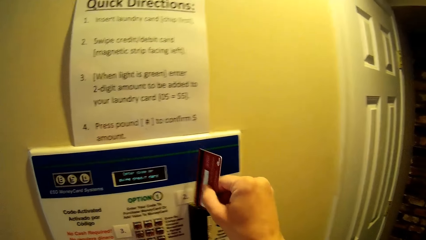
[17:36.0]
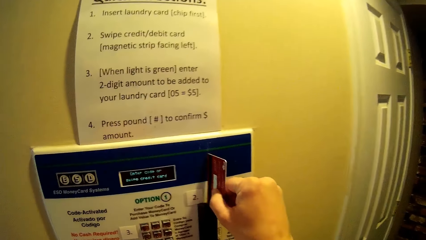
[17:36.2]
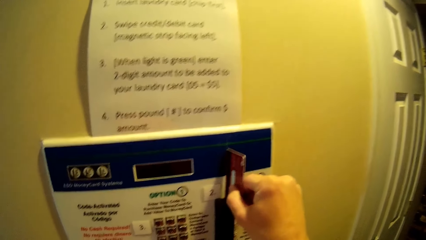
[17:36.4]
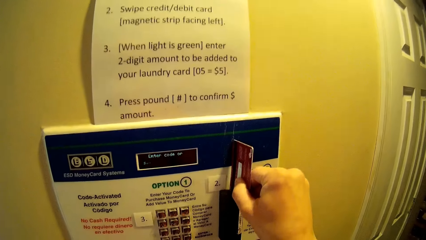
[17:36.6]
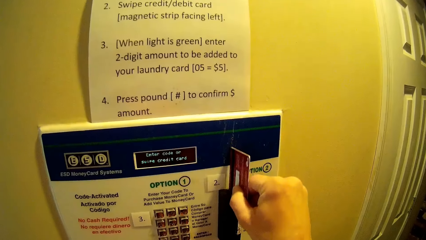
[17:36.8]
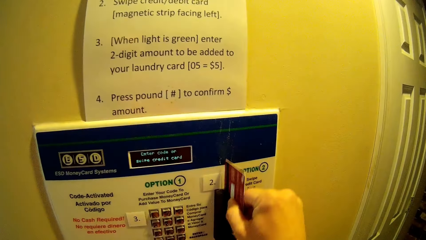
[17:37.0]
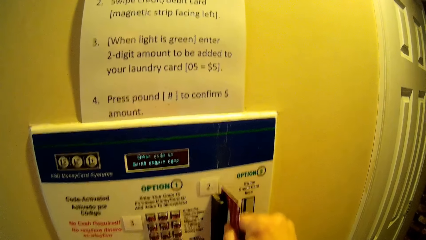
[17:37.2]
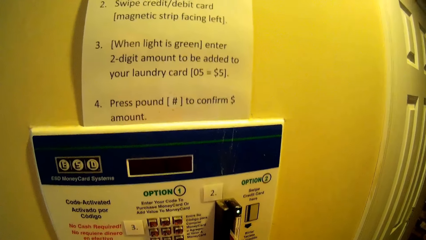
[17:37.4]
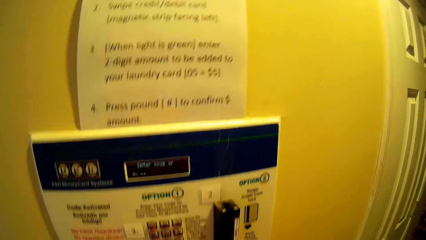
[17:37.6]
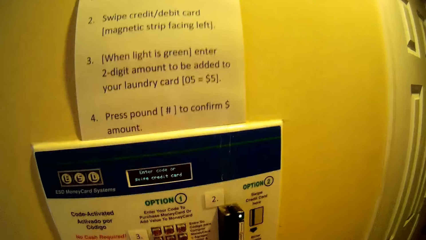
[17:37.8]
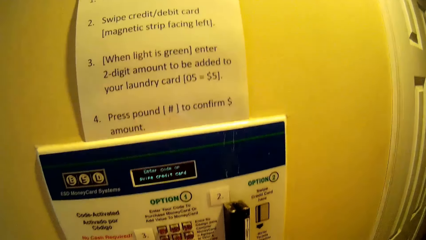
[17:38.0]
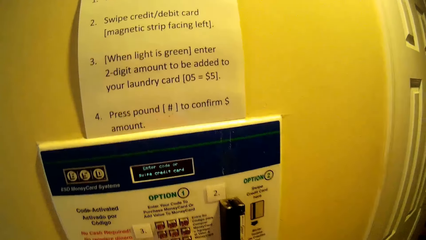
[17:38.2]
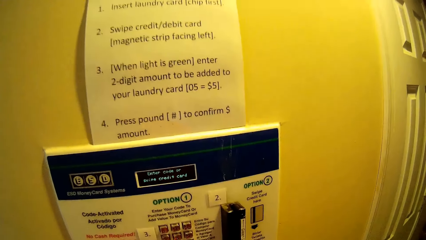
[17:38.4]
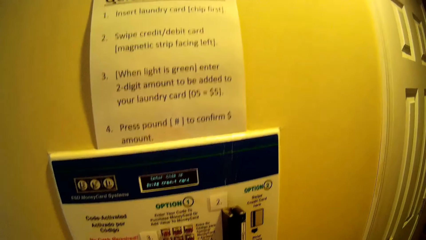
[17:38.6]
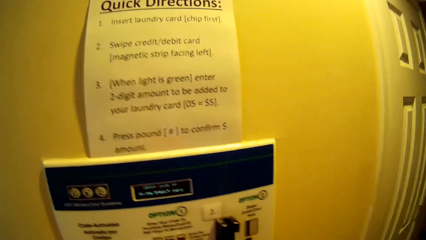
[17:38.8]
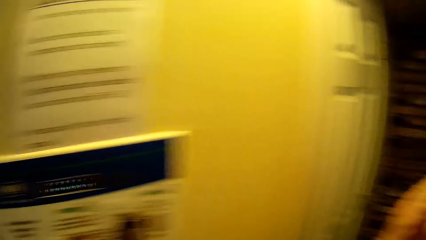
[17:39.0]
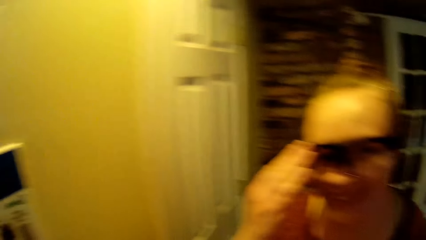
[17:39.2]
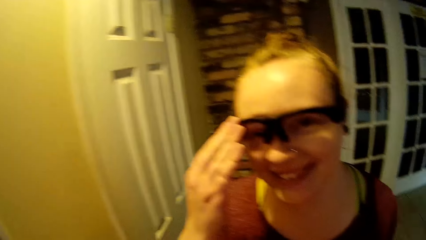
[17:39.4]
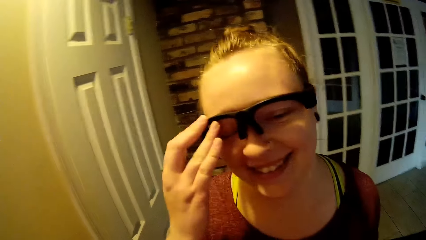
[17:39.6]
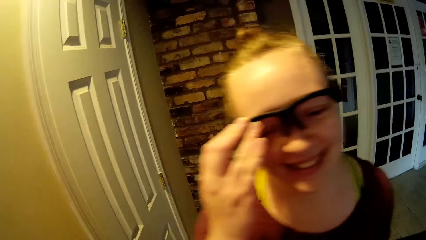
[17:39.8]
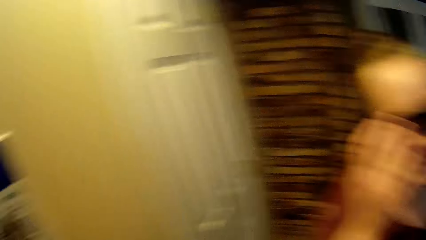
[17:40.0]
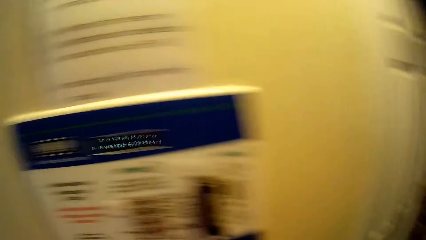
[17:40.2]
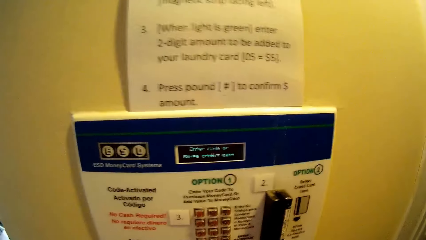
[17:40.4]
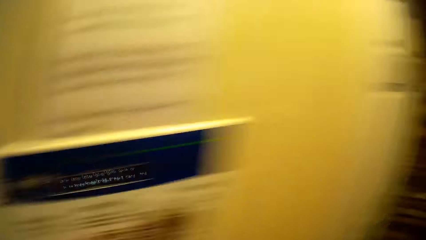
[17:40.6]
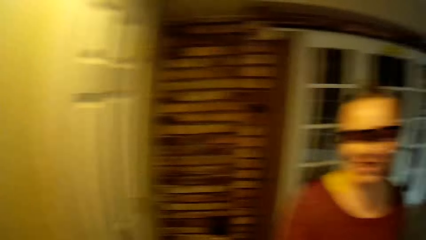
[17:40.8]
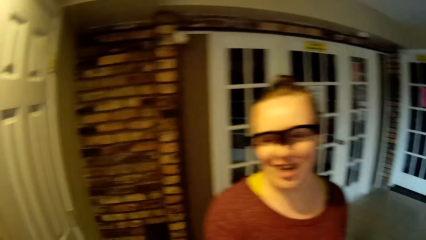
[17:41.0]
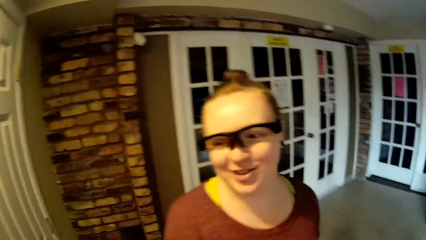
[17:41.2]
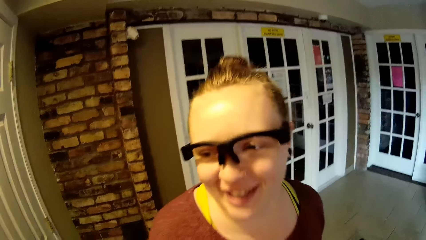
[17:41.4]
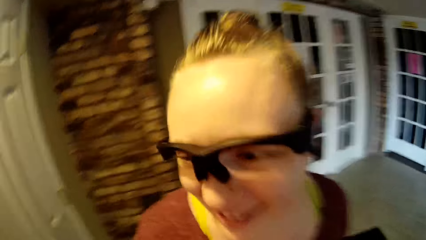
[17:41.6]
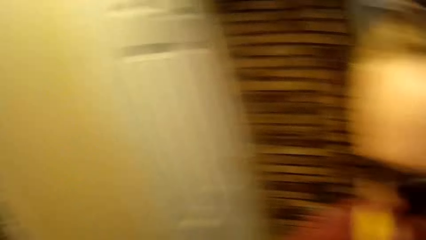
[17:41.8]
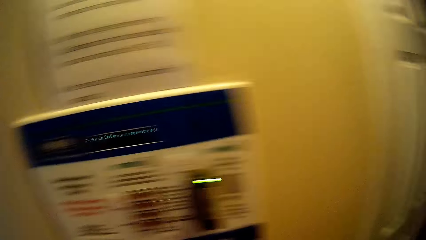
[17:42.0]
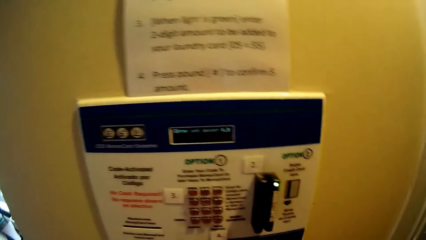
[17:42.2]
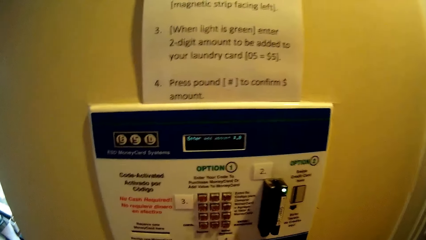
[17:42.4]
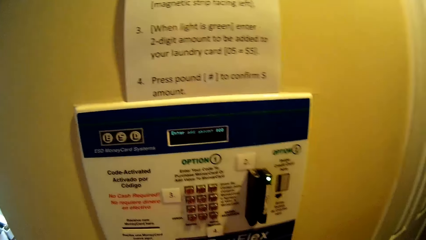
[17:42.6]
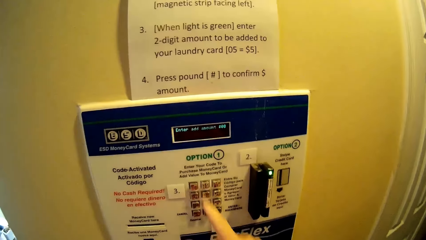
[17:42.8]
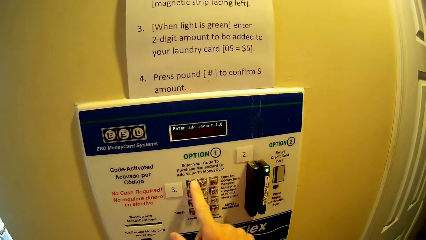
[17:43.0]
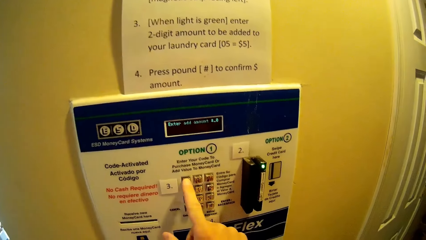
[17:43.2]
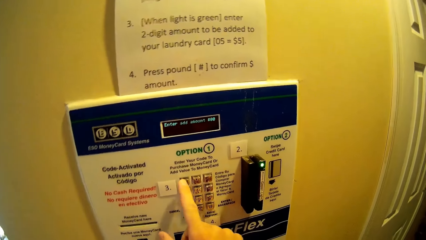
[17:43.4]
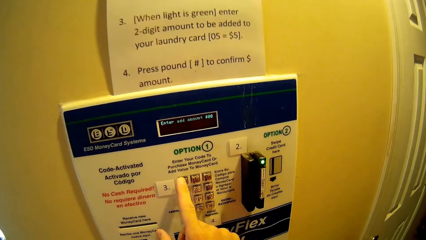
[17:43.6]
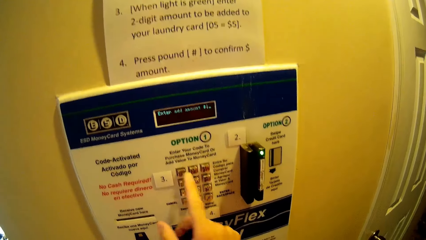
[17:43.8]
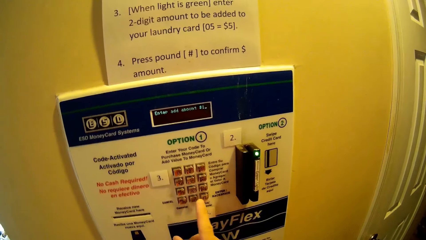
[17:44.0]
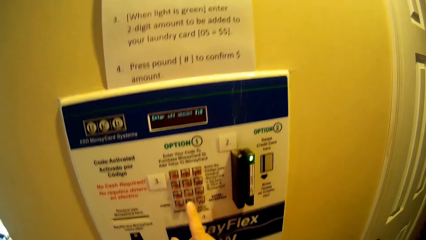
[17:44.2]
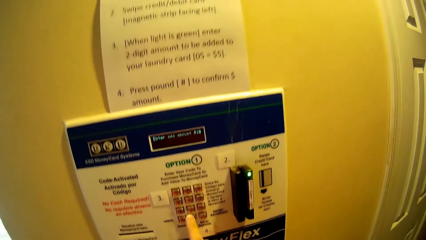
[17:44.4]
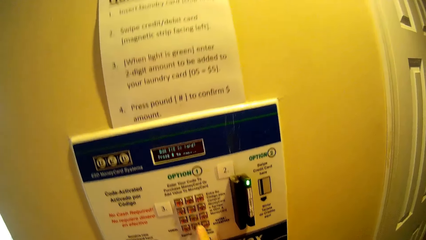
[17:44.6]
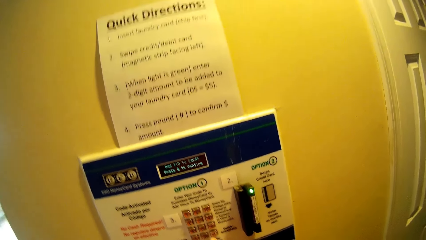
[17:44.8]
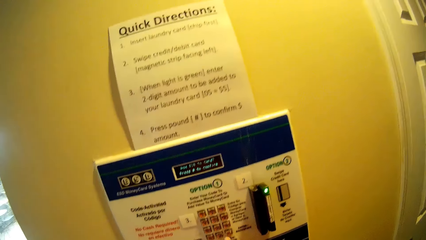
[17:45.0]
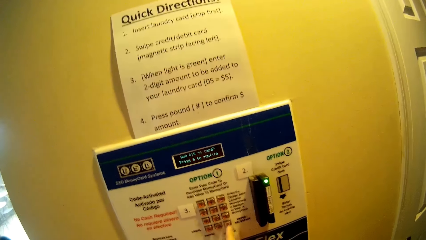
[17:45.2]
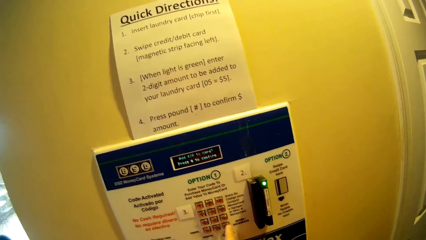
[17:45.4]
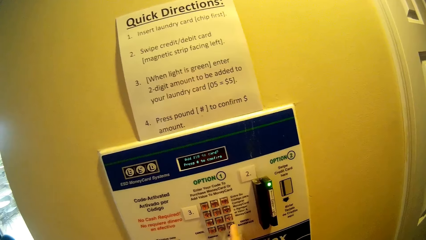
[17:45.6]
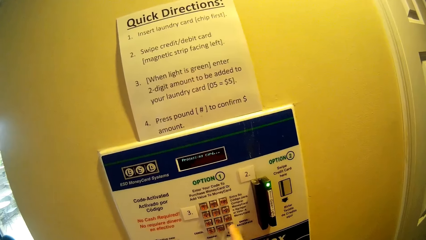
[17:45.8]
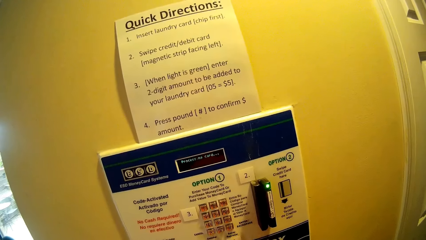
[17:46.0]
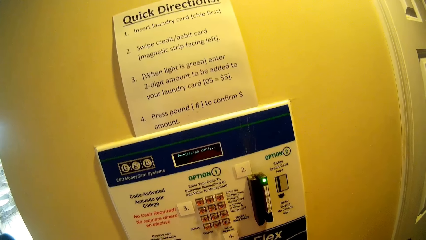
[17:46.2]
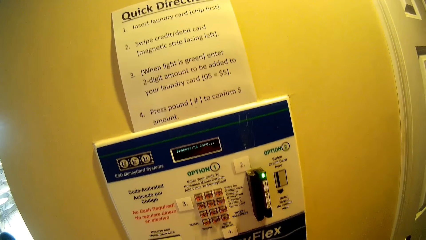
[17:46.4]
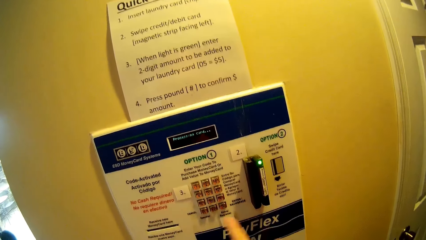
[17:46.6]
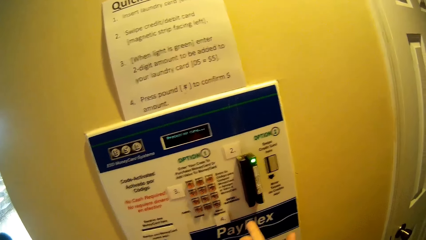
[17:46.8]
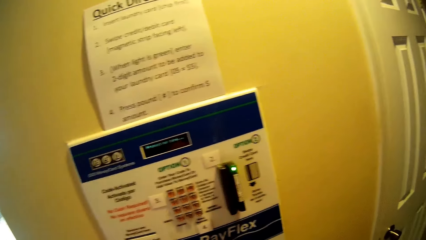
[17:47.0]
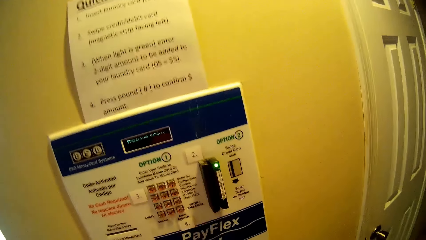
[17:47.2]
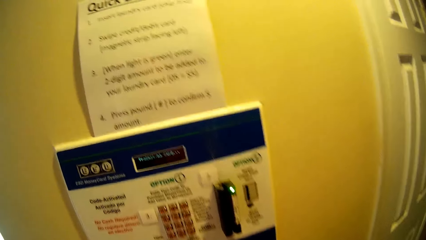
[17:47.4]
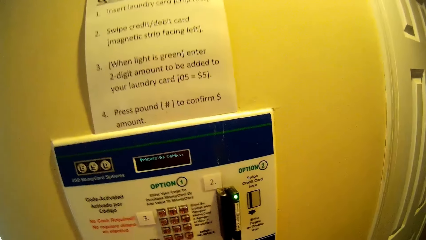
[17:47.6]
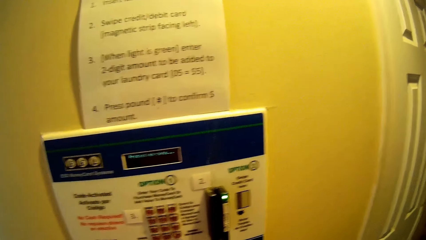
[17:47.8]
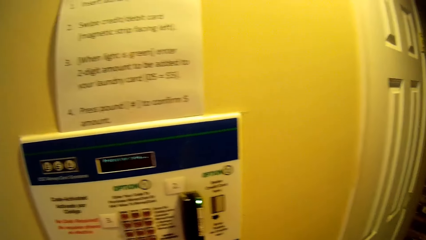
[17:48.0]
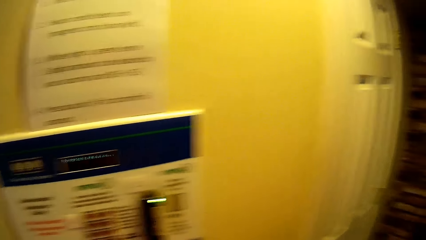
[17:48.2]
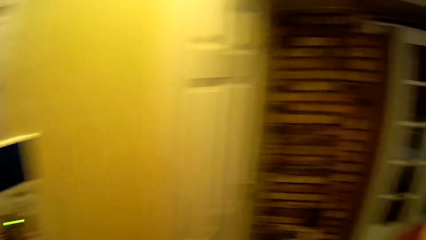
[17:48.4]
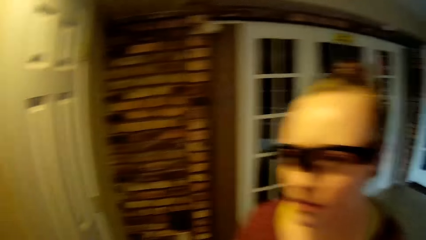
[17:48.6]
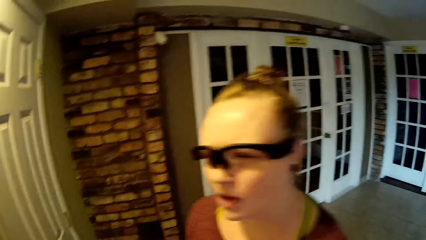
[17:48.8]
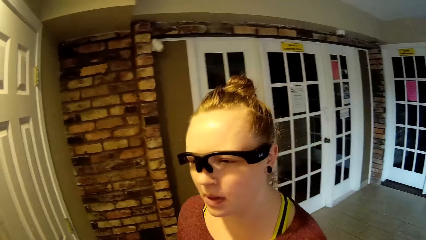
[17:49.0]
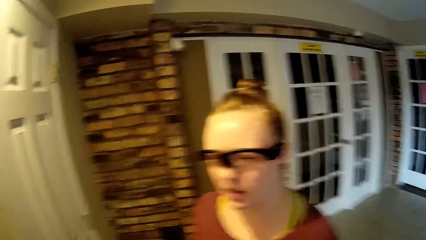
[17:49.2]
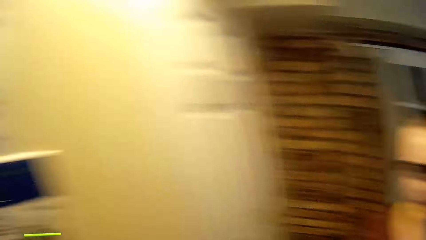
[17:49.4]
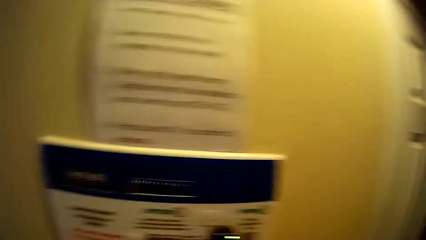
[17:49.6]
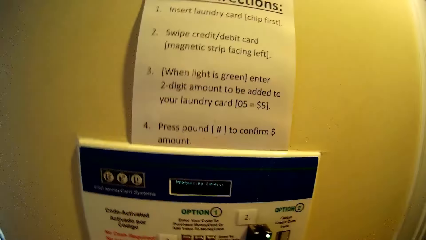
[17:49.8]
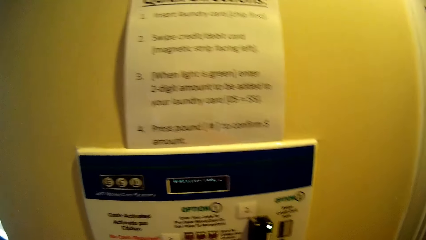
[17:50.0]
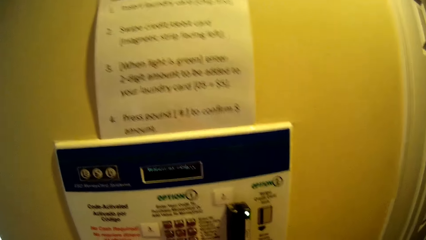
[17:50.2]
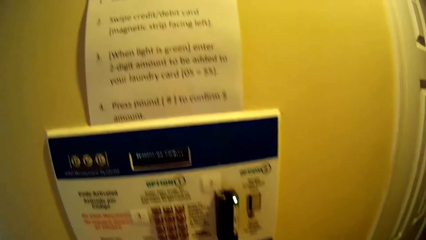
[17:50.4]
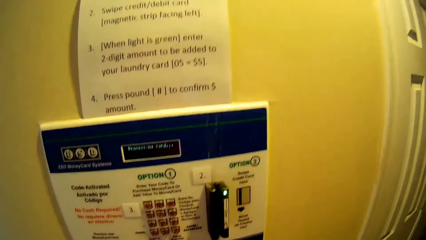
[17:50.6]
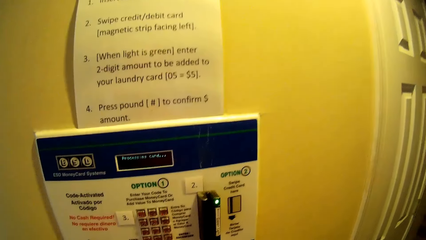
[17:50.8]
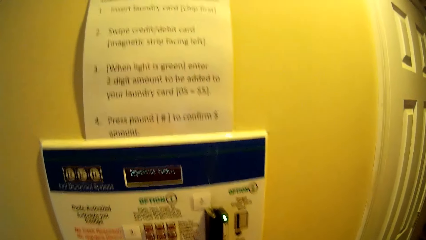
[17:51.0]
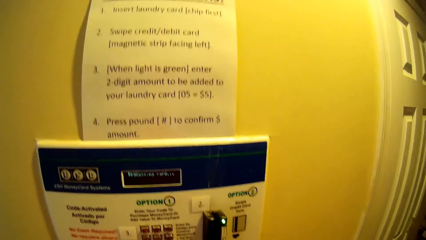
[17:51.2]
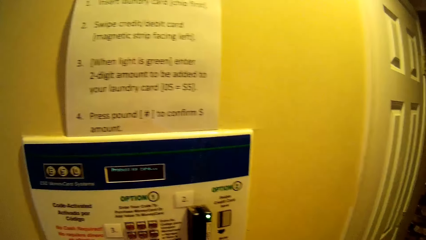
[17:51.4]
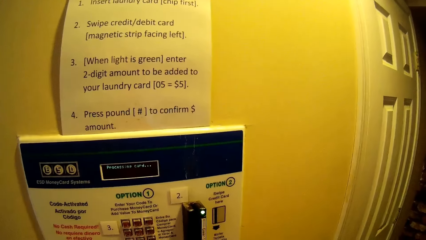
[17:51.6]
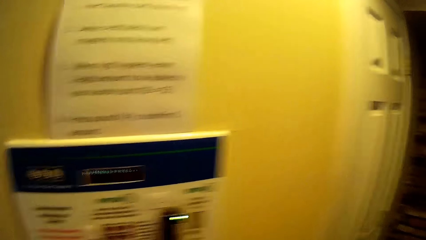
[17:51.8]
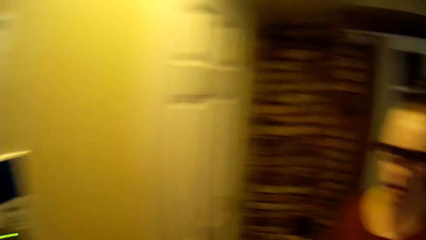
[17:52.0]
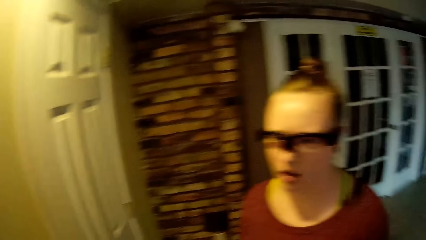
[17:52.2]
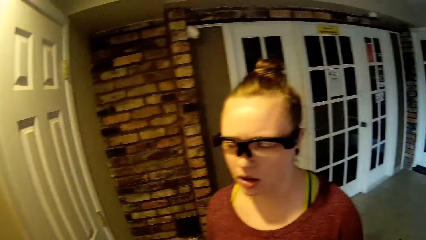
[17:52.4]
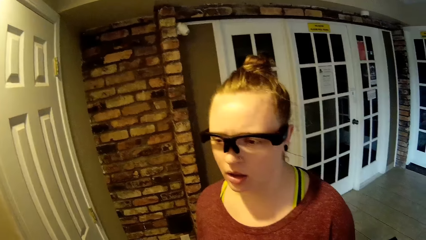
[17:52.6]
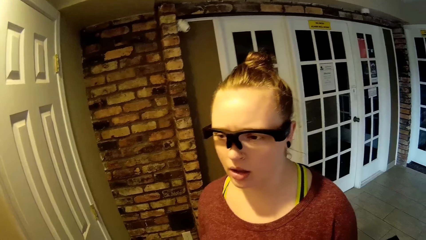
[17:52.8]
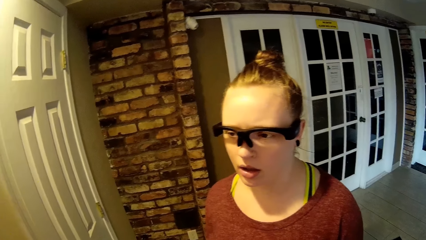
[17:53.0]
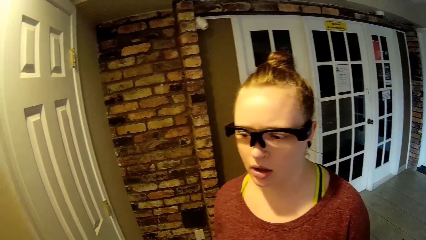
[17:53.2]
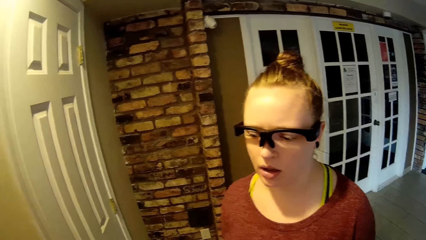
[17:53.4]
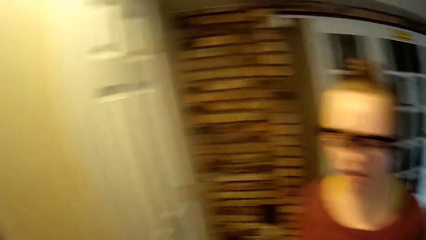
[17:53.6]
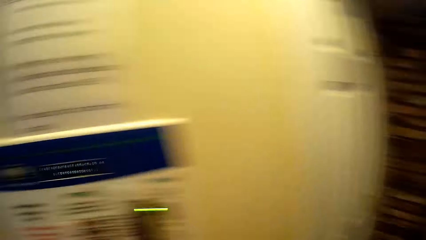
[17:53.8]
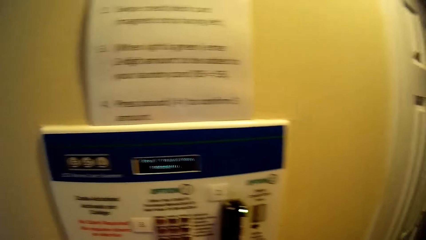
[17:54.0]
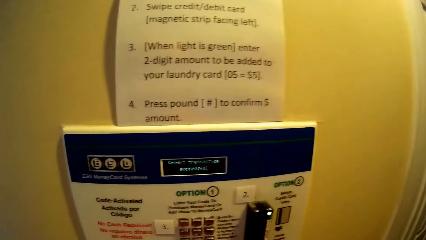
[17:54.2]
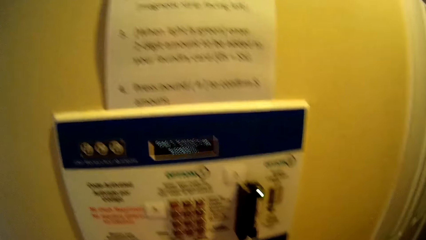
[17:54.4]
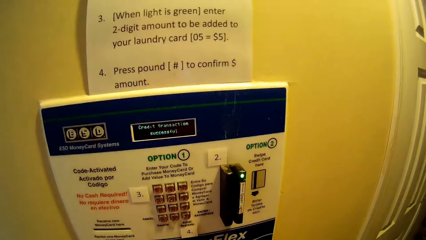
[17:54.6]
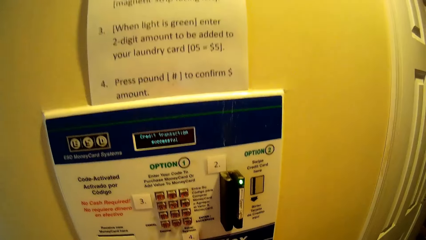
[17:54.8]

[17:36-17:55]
The camera wearer holds a card. He swipes the card in the money machine with his right hand. He turns to the side. A woman holds a pair of glasses on her face with her right hand. The camera wearer turns to the side. He presses the button on a money card system with his right hand. He turns to the side.
